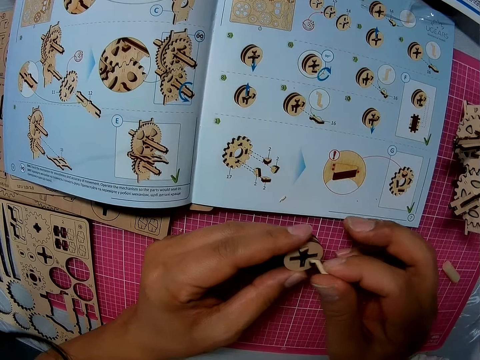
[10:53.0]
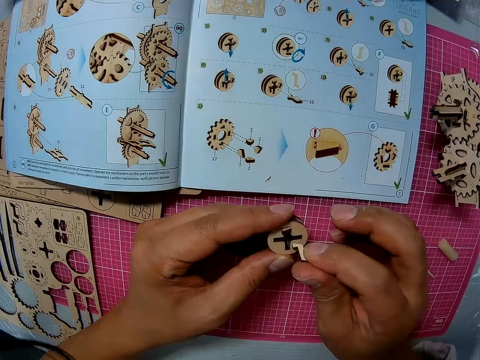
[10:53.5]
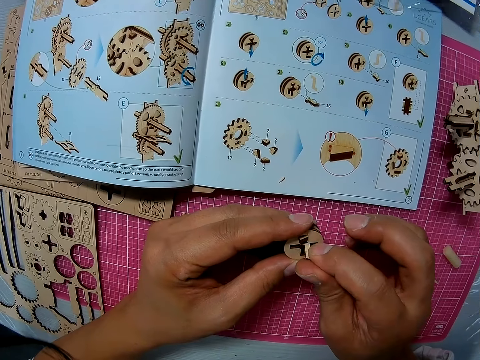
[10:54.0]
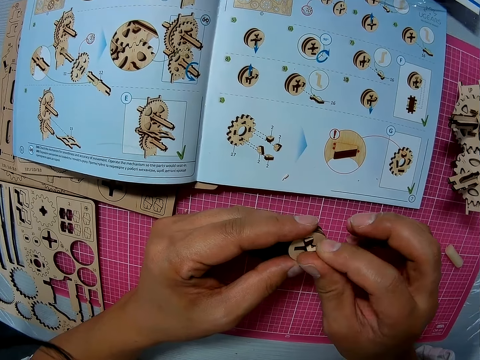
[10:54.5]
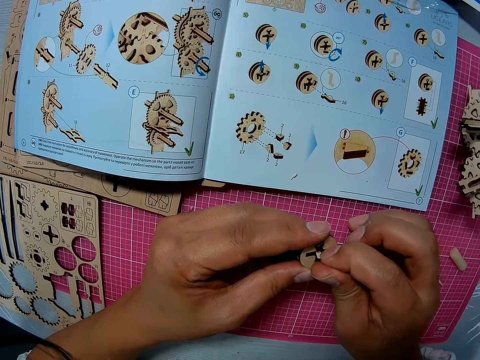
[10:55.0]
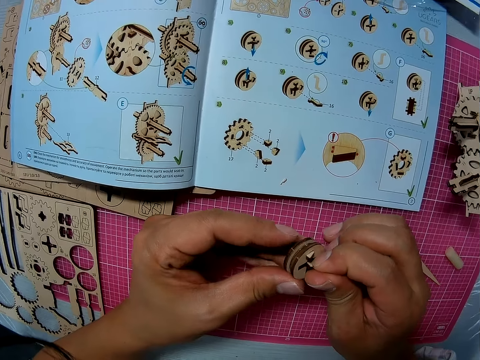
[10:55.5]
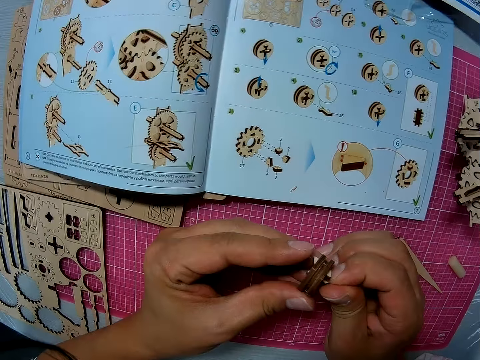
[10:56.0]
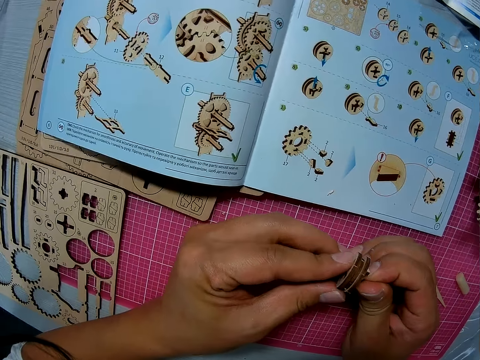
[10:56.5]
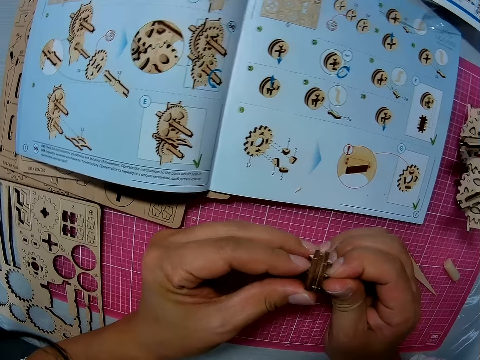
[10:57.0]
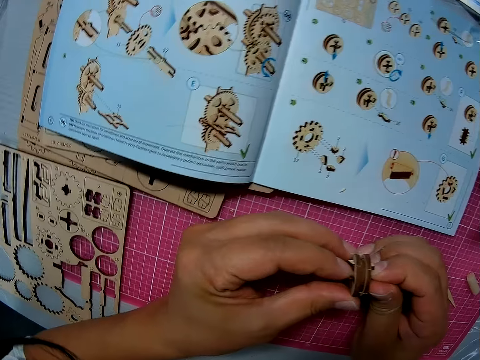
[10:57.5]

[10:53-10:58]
The camera wearer fixes something on the u gear.

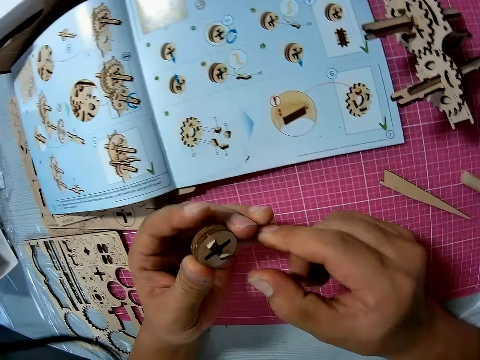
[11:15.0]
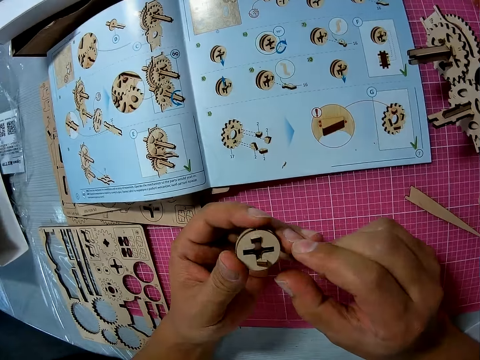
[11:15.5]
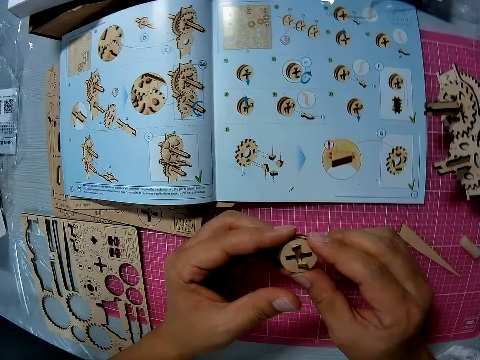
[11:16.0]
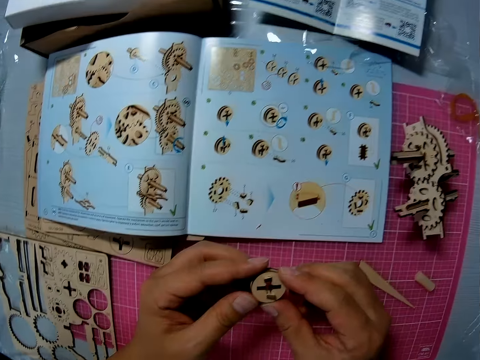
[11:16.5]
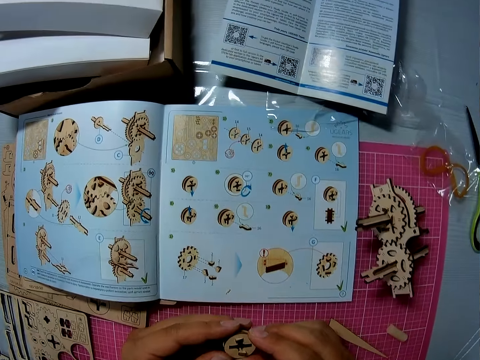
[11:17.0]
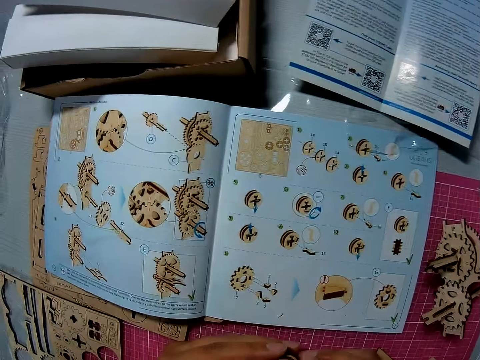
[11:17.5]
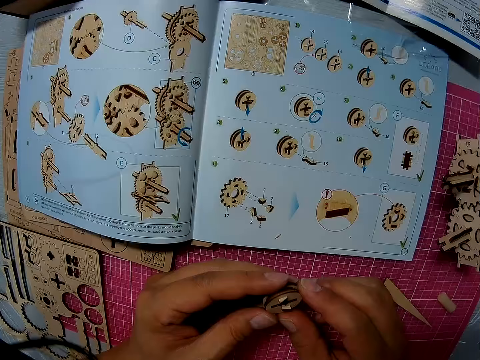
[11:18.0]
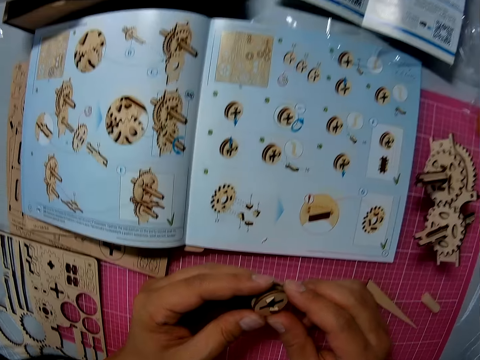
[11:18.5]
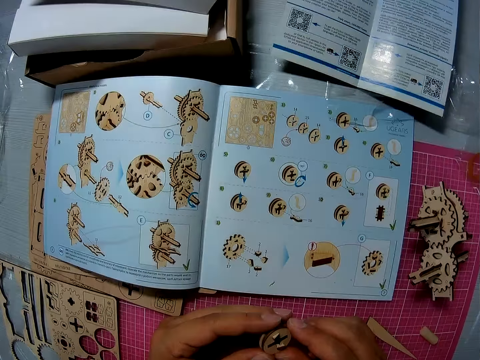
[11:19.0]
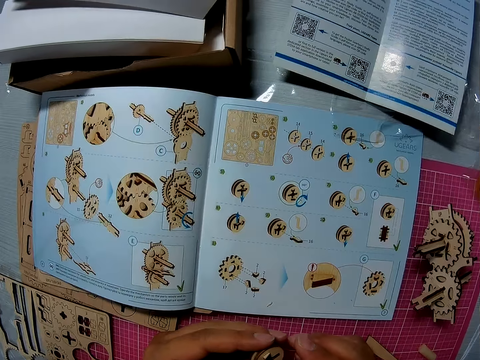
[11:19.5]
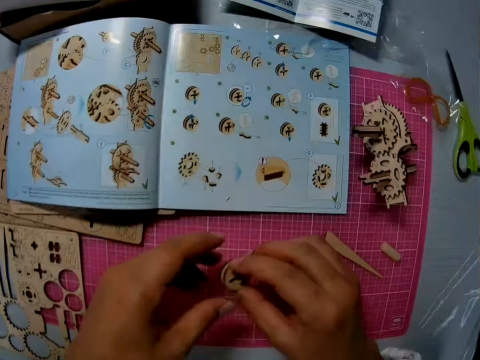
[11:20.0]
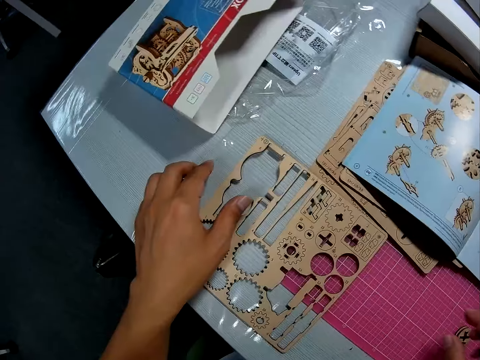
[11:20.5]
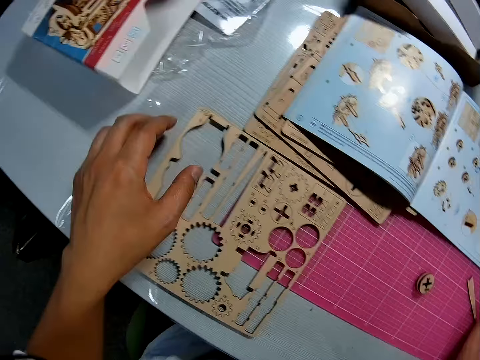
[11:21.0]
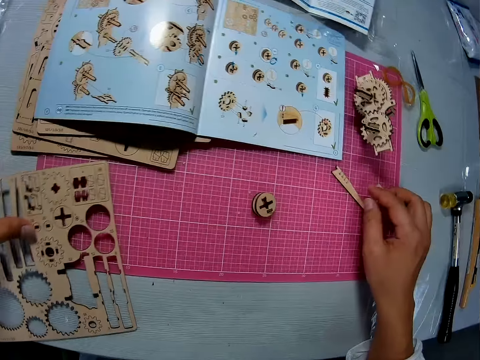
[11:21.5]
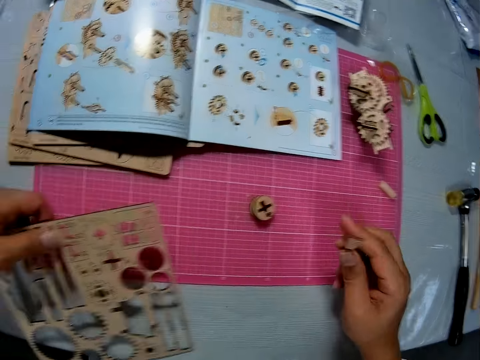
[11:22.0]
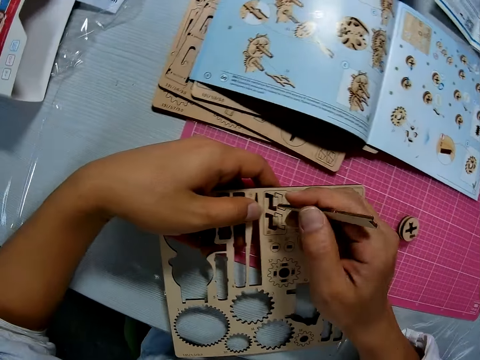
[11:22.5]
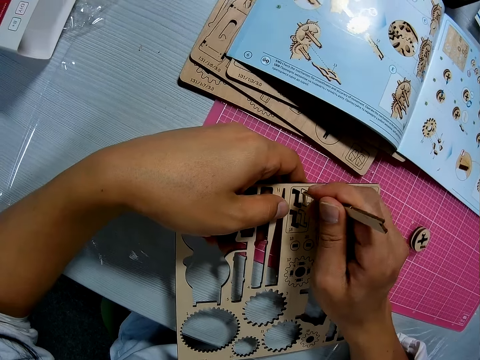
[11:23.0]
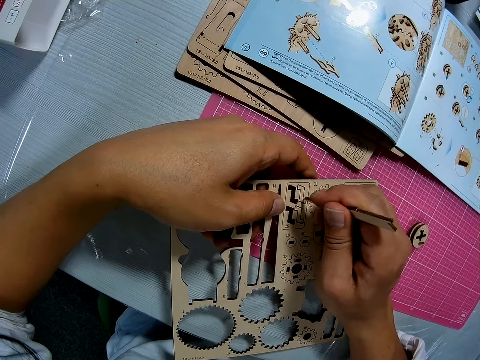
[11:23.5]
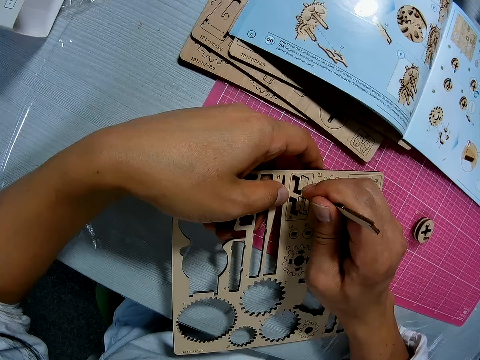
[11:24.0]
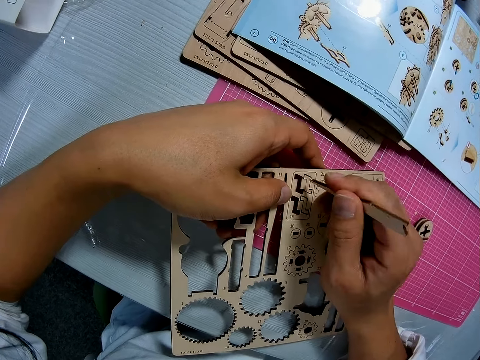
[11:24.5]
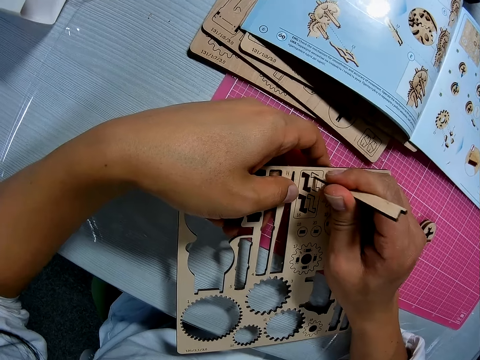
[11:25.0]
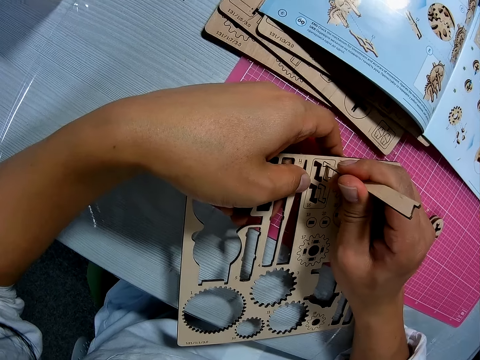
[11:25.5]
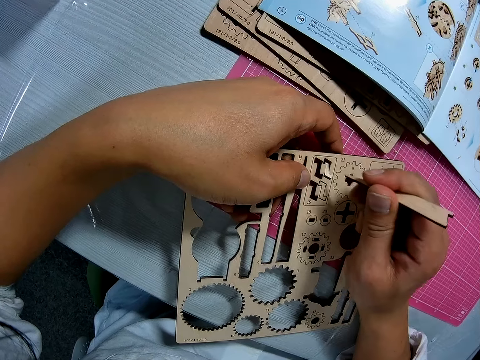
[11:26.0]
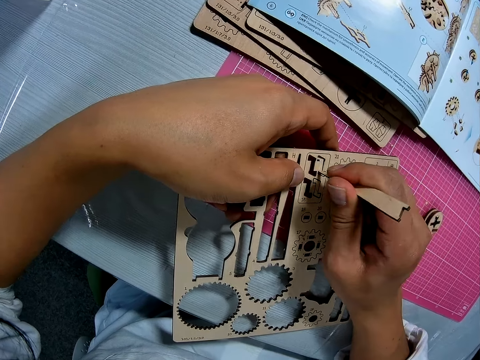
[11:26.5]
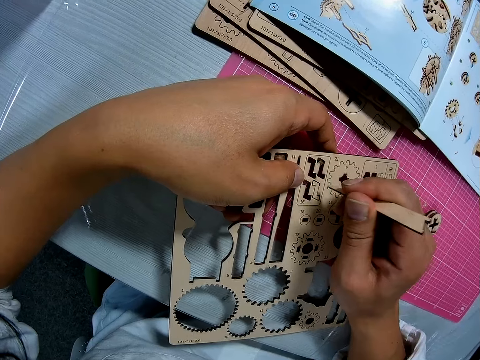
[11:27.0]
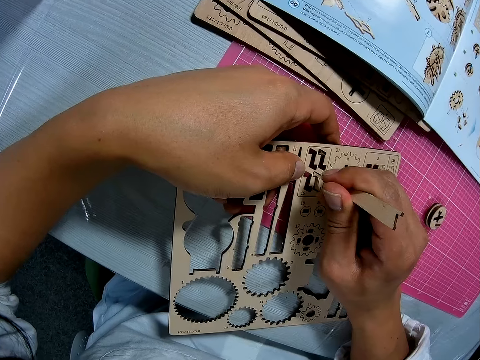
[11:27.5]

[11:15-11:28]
The camera wearer looks at the u gear. He looks at the manual book. He puts the u gear on the cutting mat. He drops the piece on the table. He picks the craft straightener from the cutting sheet with his right hand. He picks the art sheet from the table with his left hand. He punctures two pieces from the art sheet with the craft straightener. He removes something from something using something.

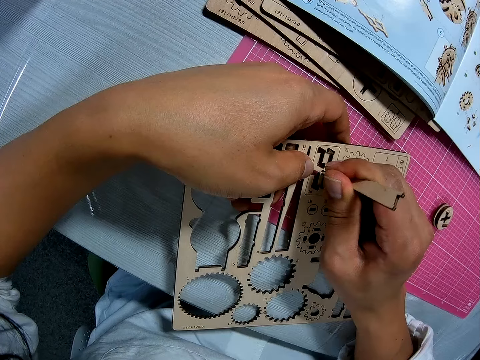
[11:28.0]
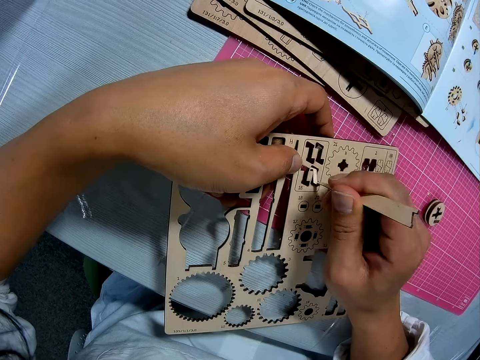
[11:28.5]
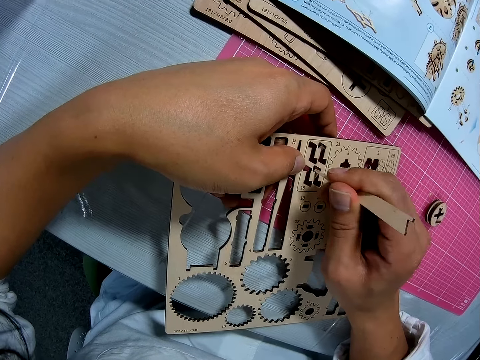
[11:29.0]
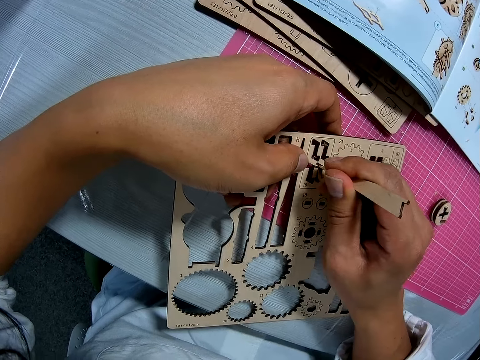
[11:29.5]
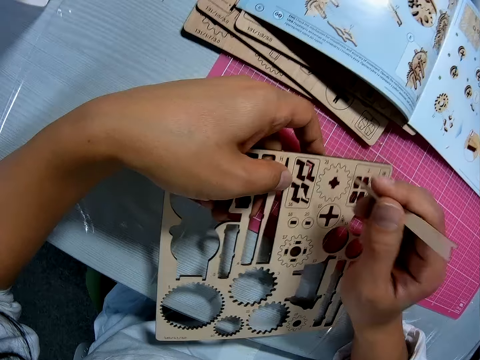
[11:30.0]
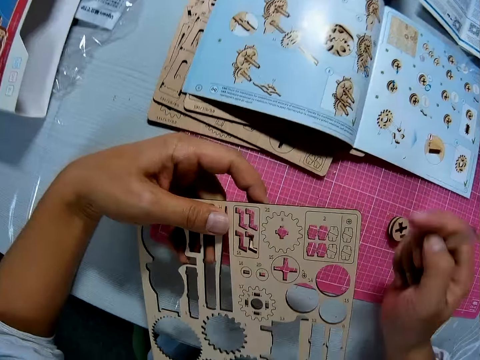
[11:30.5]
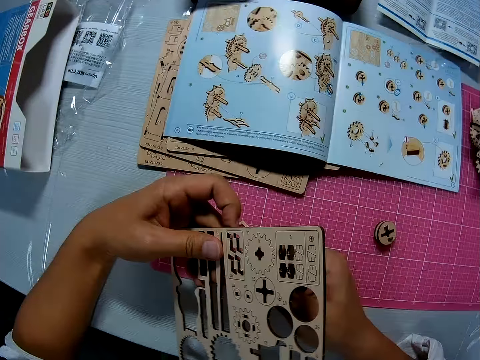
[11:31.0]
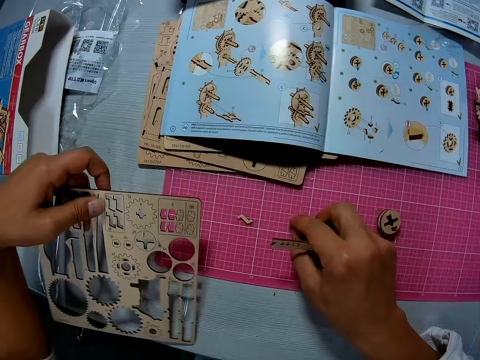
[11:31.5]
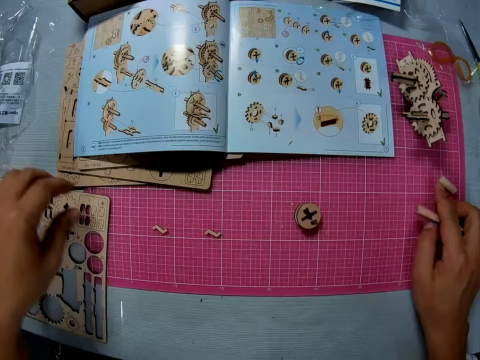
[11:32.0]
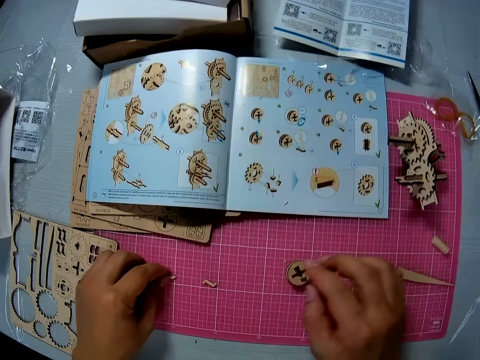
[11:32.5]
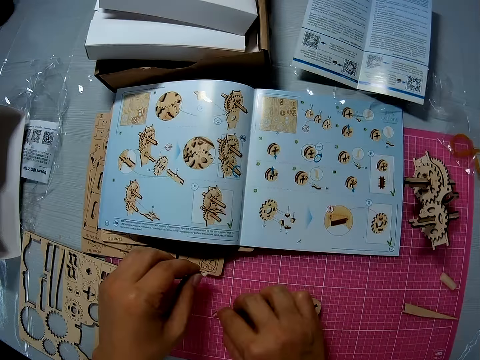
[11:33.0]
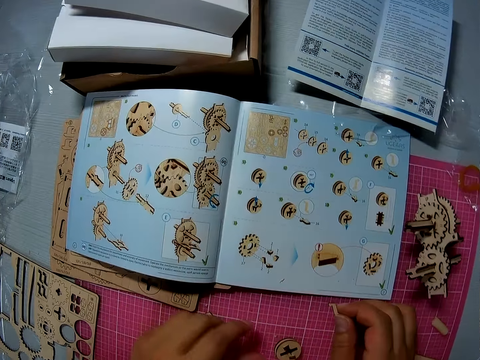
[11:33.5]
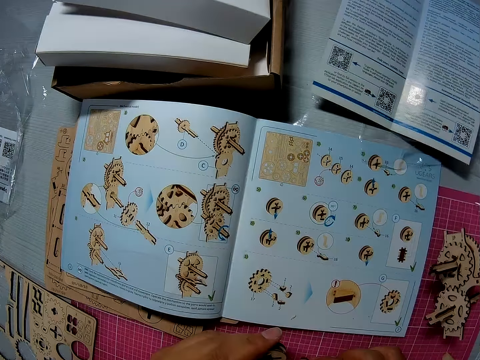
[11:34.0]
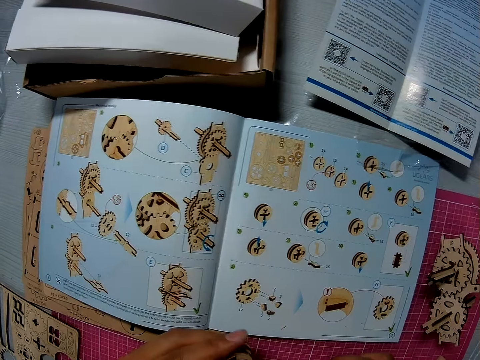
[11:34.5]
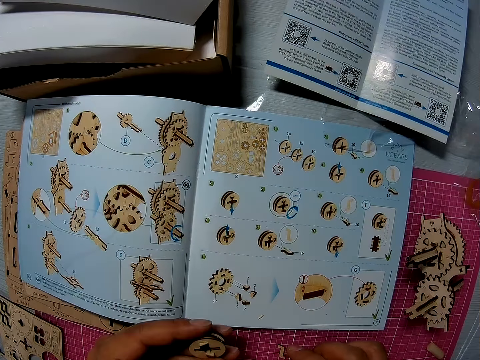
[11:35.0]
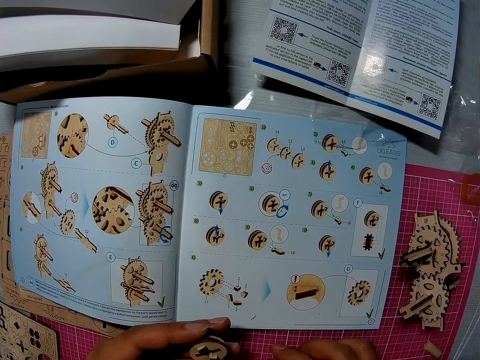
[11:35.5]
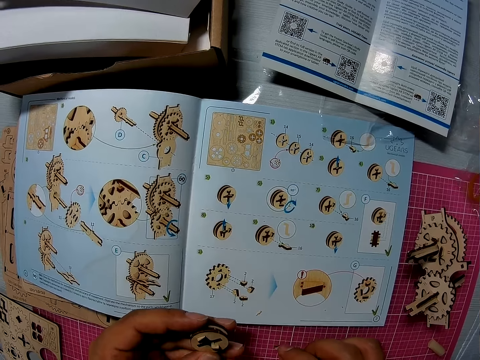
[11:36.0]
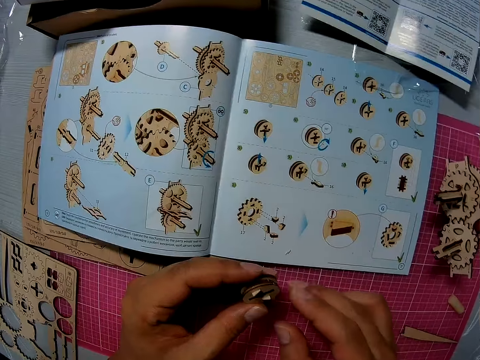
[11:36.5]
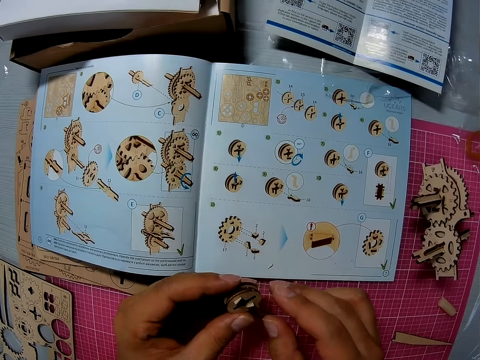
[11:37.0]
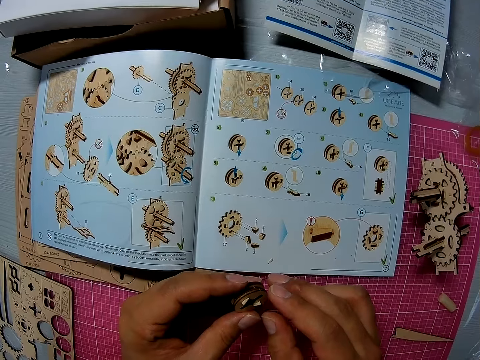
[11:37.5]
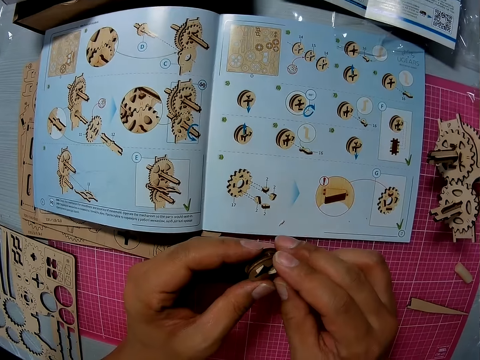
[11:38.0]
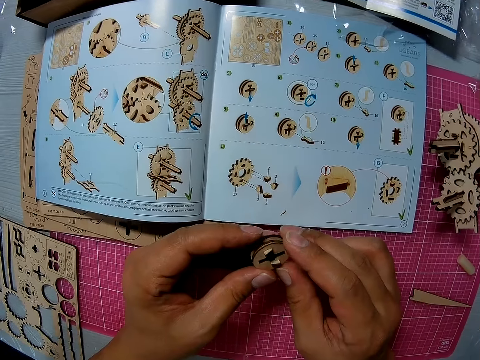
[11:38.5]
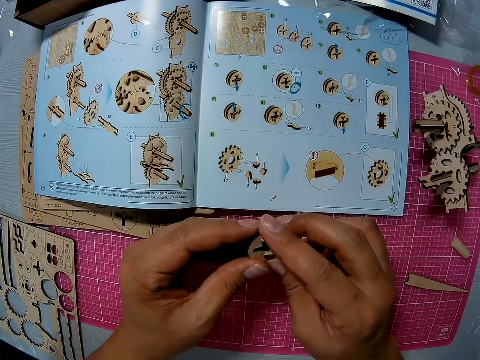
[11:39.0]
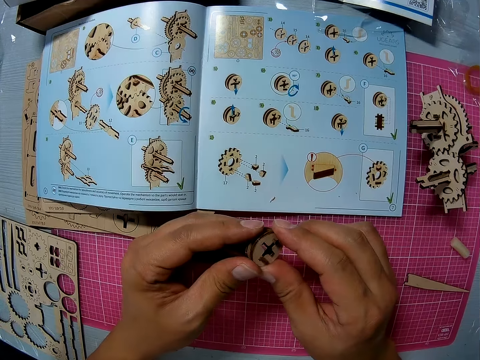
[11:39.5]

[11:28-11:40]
The camera wearer removes a piece from the art sheet with his right hand. He drops the piece on the cutting sheet. He drops the craft straightener on the cutting sheet. He picks up a piece from the cutting sheet with his left hand. He picks up another piece from the cutting sheet with his right hand. He picks up another piece from the cutting sheet with his left hand. He examines the piece in his left hand. He looks at the u gear.
